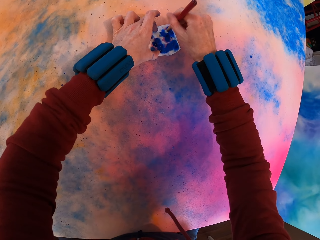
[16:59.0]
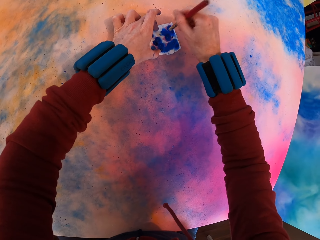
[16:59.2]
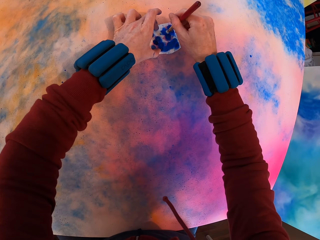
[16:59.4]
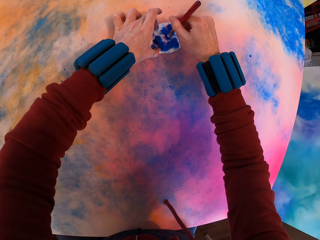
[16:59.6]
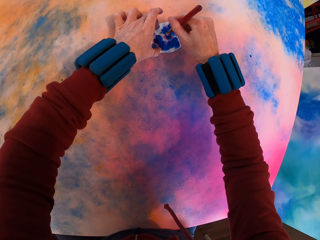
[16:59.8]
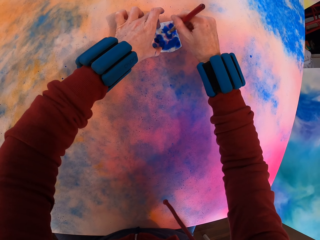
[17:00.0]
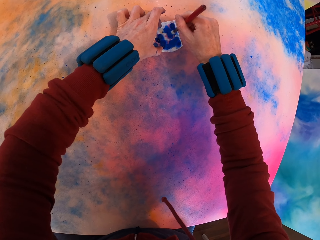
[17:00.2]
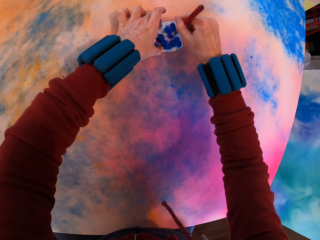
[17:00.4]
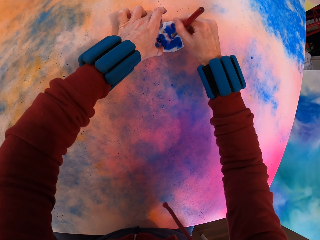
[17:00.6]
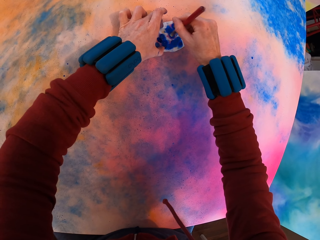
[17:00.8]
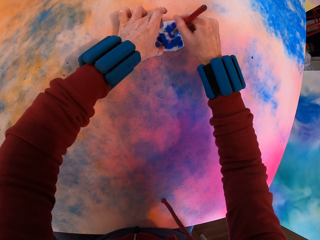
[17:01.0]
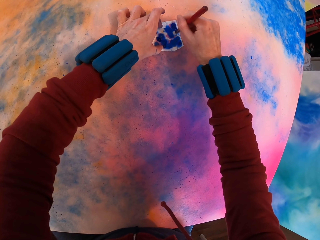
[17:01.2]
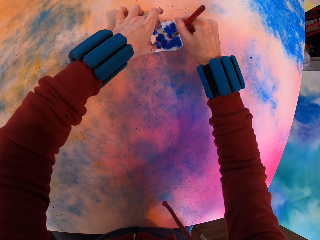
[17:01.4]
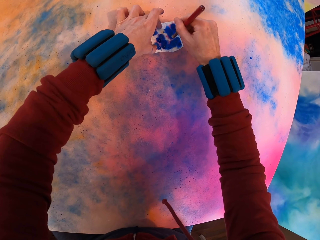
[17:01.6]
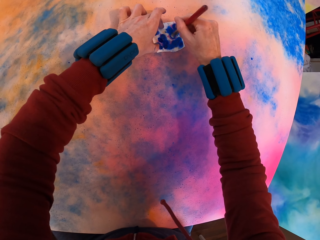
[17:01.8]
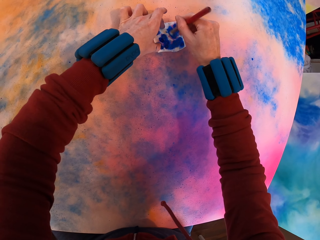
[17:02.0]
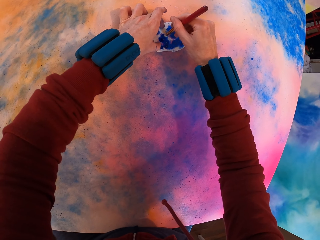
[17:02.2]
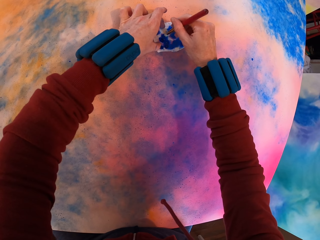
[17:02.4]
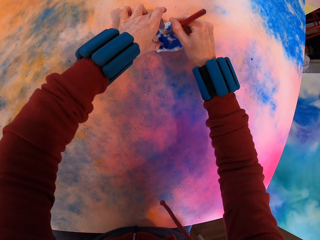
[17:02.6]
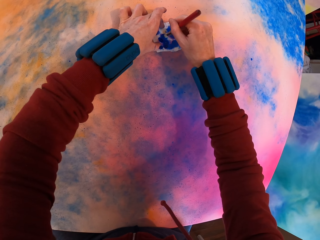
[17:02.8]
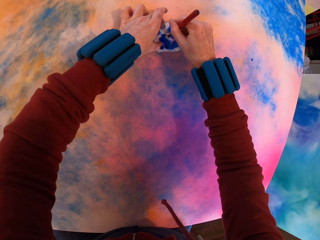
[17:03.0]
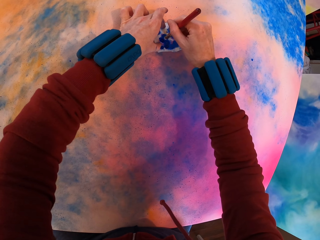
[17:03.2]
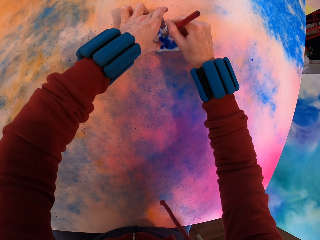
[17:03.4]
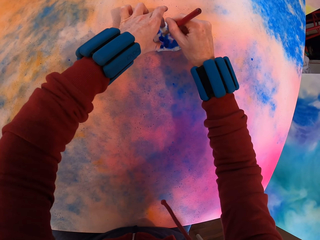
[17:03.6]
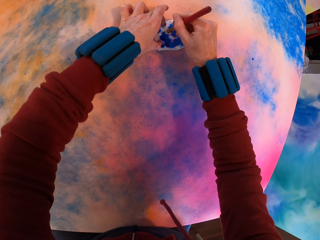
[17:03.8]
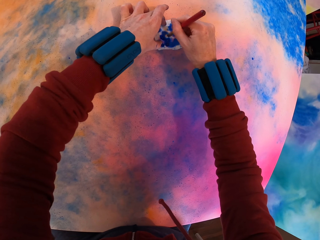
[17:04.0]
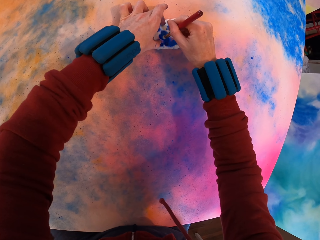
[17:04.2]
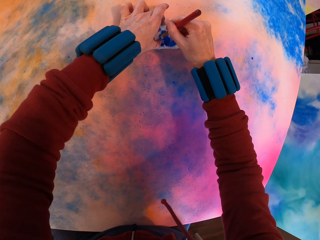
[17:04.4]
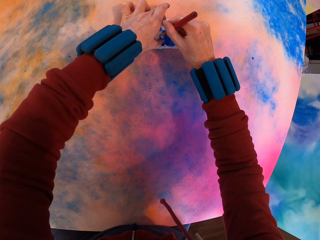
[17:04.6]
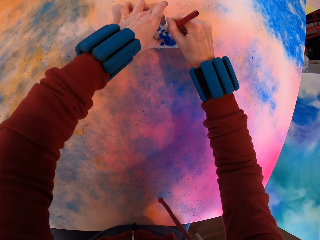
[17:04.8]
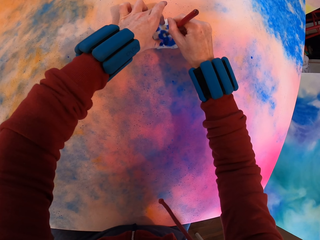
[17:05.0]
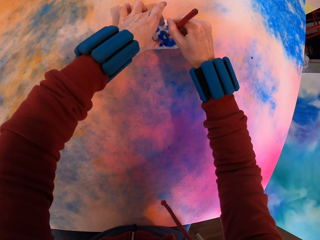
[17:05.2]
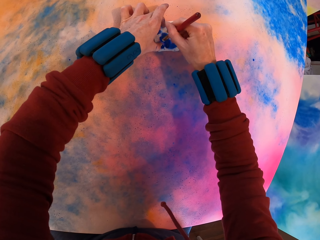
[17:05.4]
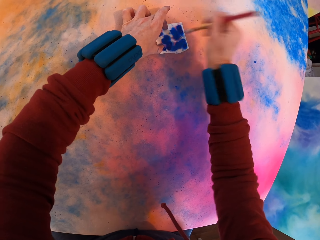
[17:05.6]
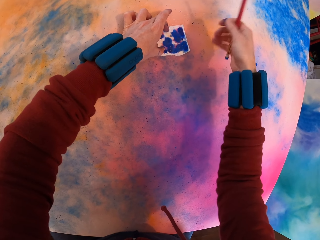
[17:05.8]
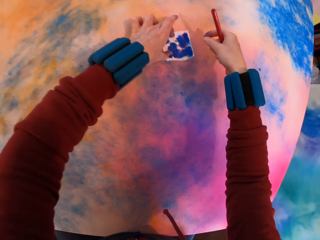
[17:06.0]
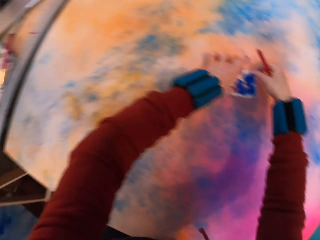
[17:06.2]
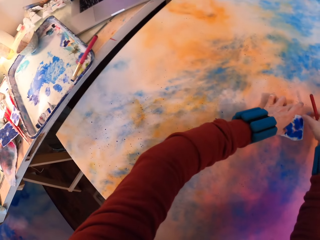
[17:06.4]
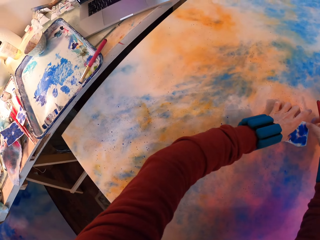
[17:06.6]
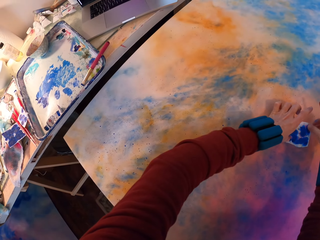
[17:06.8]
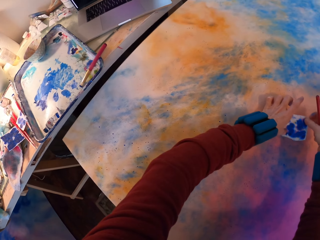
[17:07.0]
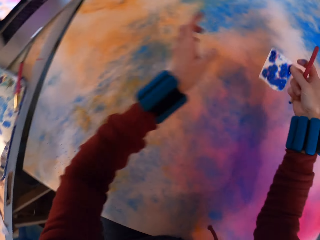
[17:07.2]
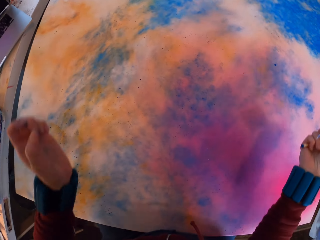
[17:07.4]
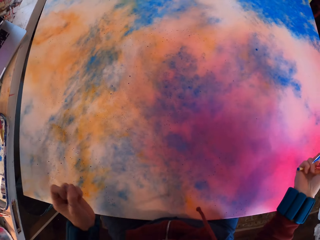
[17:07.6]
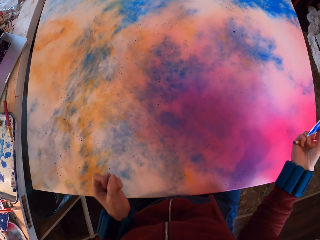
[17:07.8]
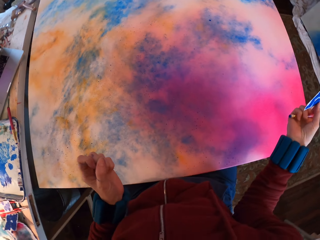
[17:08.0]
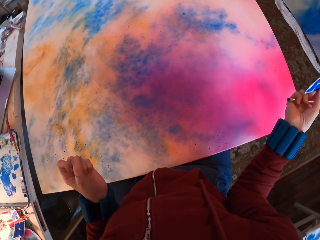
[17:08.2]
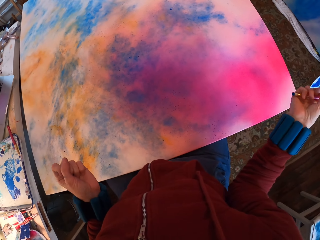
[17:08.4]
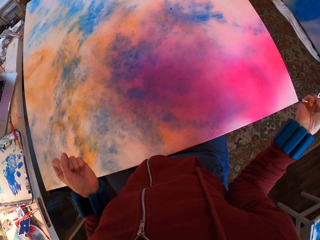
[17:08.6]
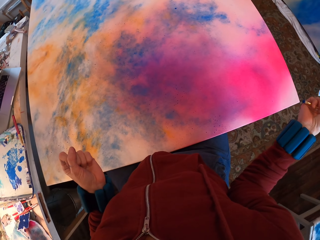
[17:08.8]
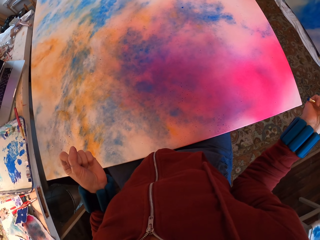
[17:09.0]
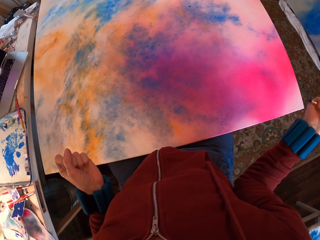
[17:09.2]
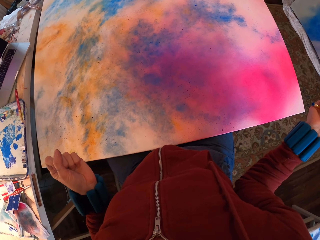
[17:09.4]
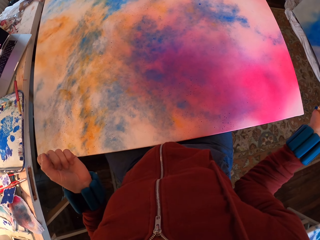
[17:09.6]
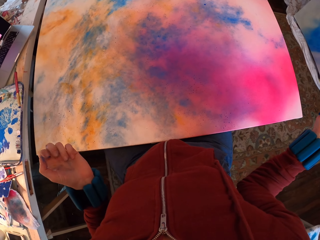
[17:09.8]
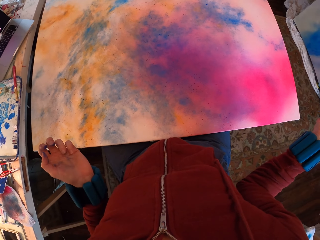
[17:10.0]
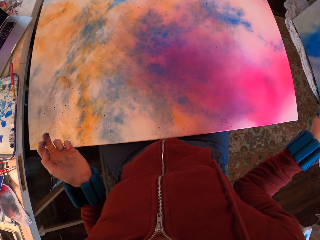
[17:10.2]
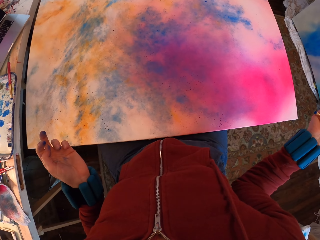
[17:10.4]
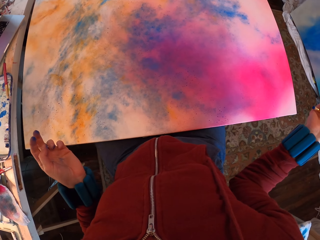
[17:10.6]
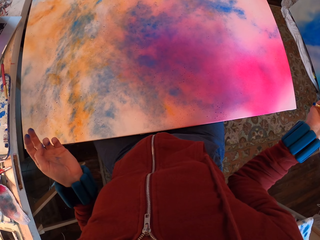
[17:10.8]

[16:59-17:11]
The camera wearer looks around.

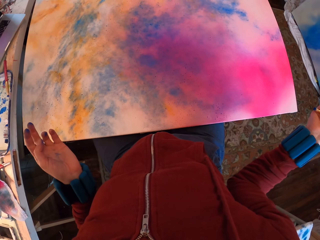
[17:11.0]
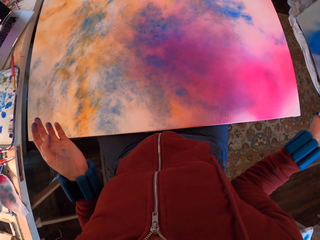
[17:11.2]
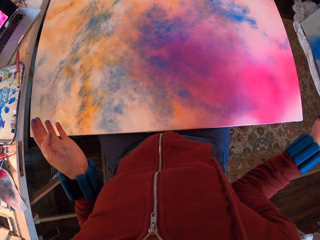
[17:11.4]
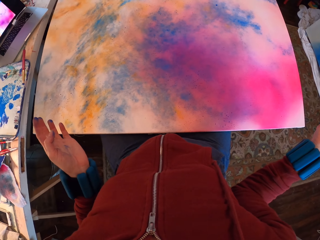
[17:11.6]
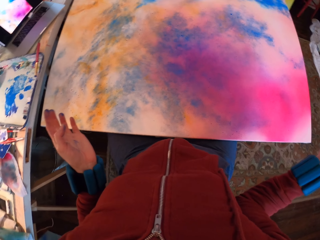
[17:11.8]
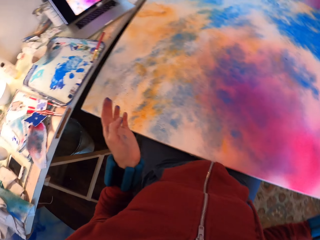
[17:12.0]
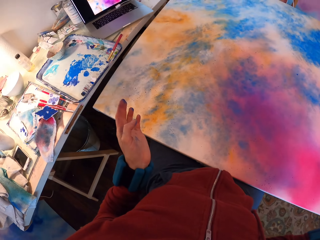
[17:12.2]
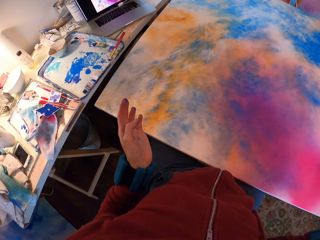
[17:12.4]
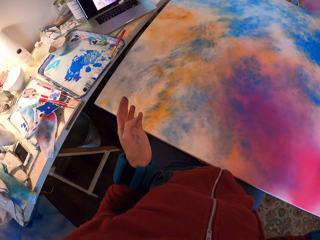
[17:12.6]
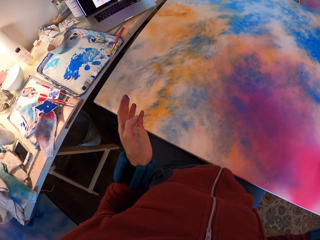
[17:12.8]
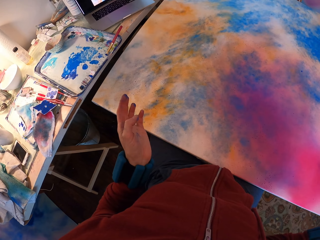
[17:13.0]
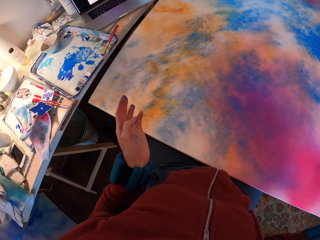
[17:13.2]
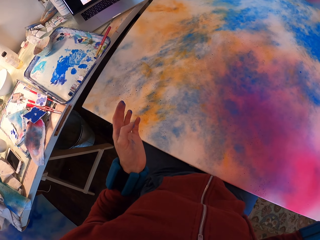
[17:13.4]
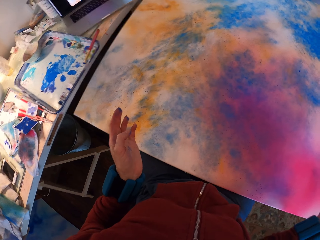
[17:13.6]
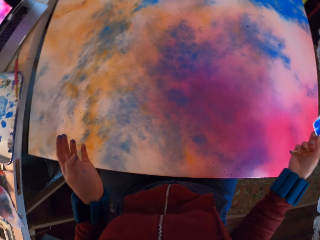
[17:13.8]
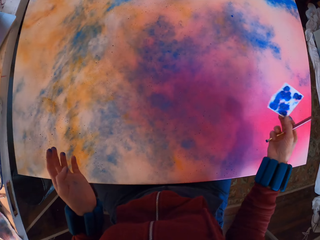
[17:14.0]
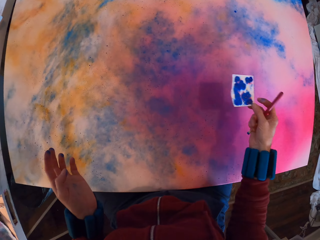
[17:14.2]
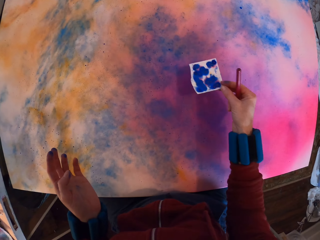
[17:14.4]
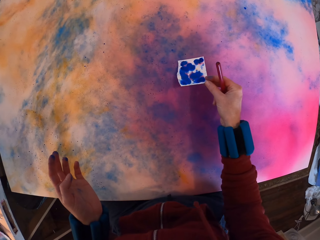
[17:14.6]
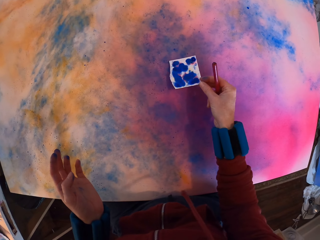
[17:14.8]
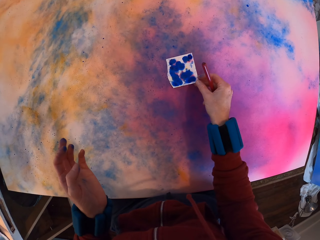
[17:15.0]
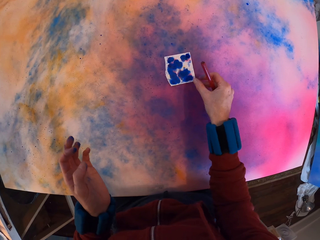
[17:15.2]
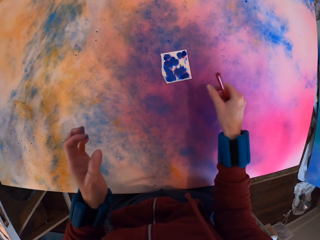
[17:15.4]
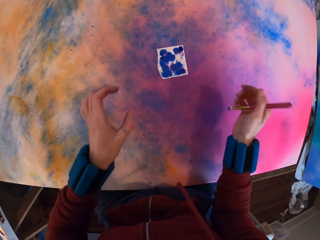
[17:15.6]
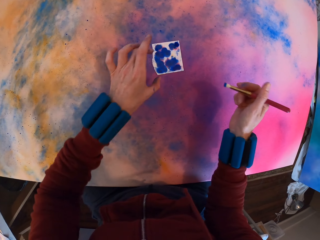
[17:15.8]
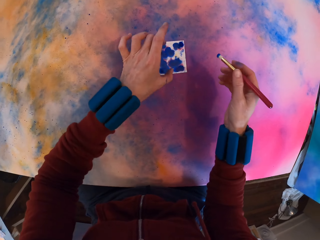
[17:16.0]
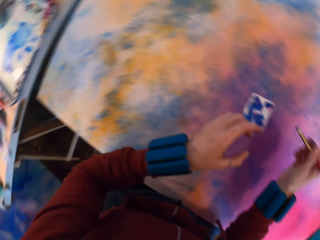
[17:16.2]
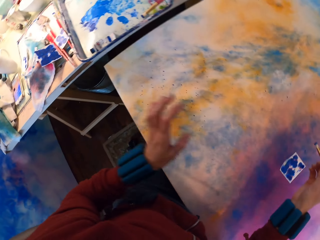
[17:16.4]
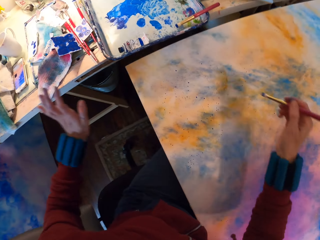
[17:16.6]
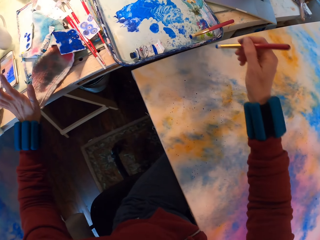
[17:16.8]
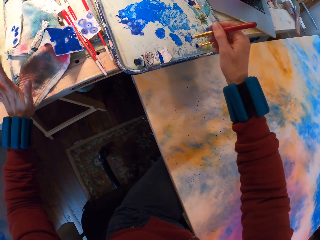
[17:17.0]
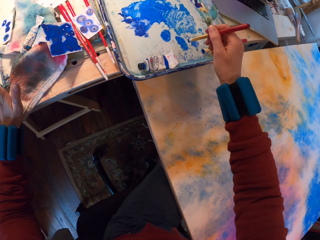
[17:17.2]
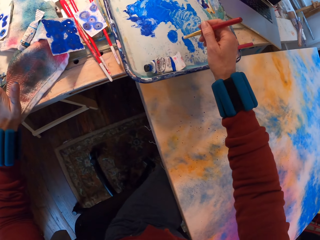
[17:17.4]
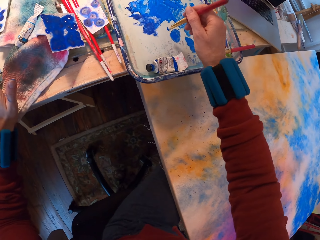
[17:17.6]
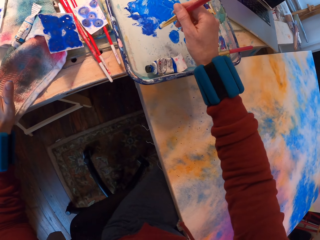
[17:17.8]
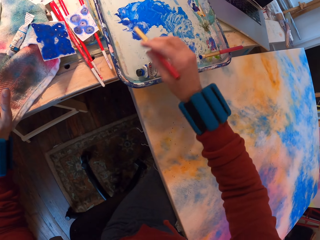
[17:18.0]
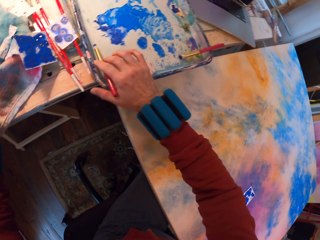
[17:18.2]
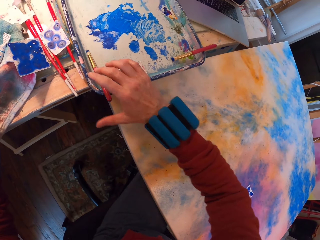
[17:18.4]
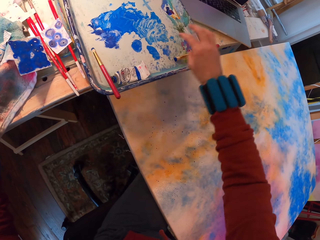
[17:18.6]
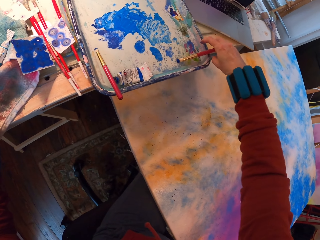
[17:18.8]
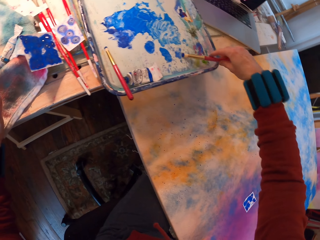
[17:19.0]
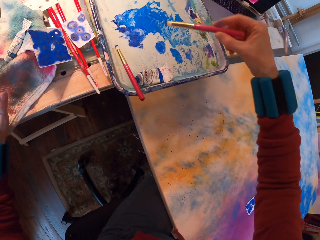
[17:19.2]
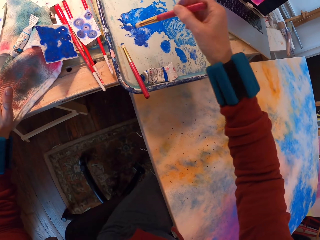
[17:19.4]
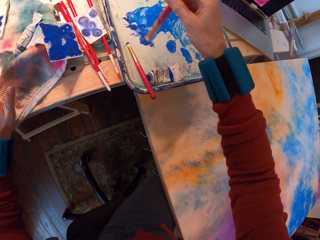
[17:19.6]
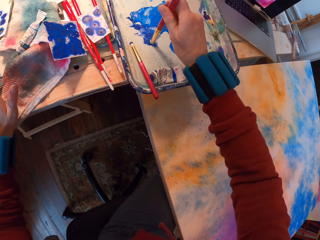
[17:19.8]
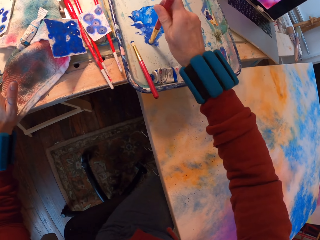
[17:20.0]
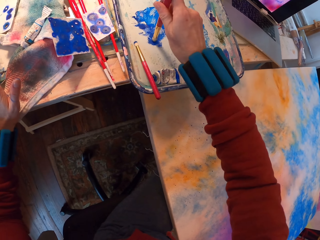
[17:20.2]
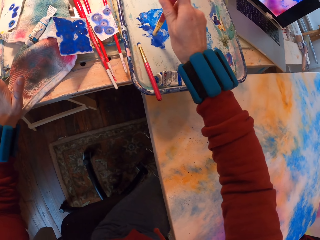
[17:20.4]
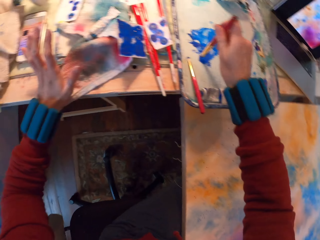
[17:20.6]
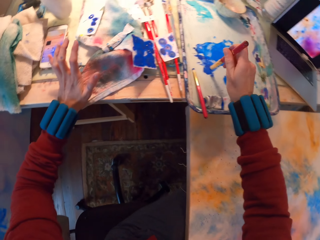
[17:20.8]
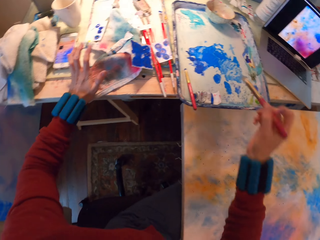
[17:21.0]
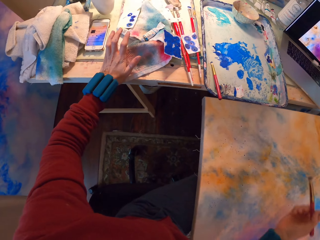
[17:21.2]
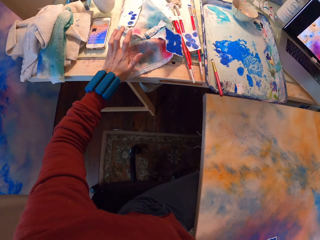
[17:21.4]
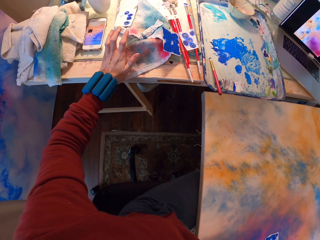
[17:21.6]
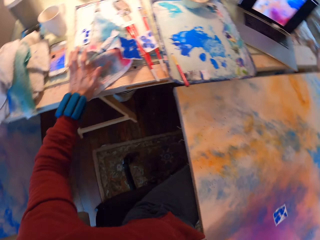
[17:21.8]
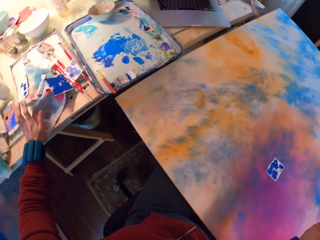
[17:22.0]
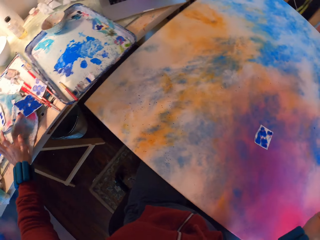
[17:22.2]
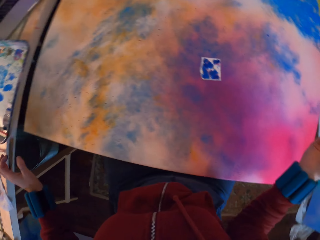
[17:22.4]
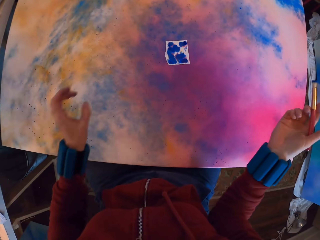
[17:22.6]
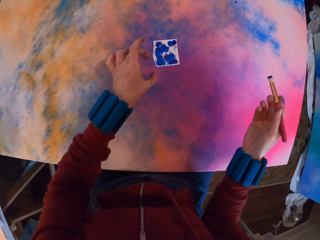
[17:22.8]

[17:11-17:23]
The camera wearer paints the canvas. They place a brush on the tray. They pick the paint on the tray. They rub the paint on the tray with the brush.
